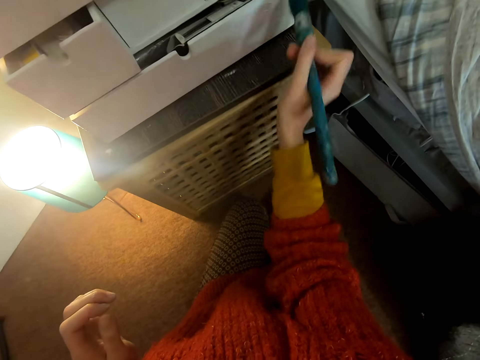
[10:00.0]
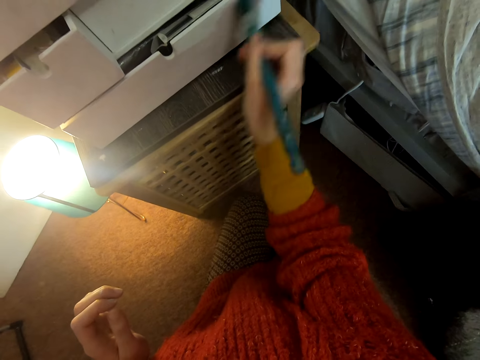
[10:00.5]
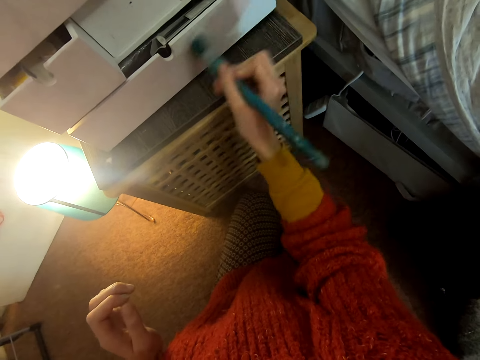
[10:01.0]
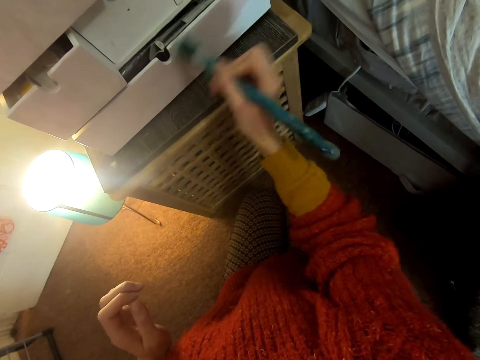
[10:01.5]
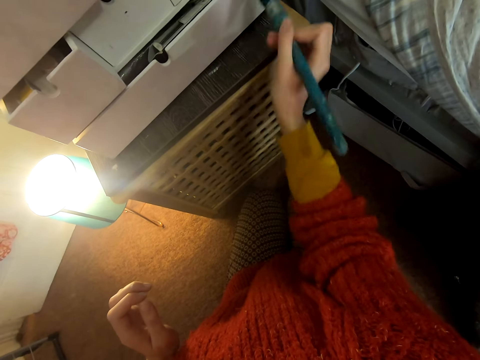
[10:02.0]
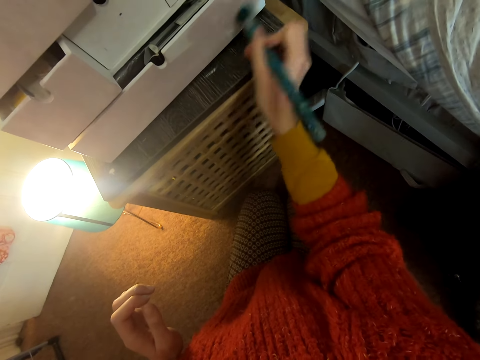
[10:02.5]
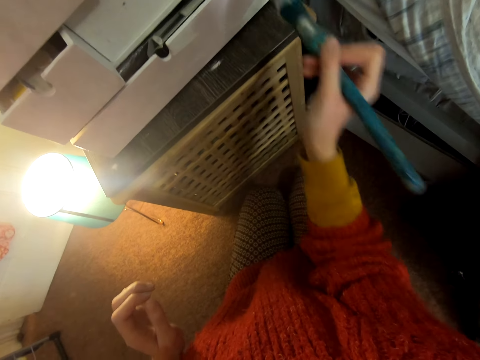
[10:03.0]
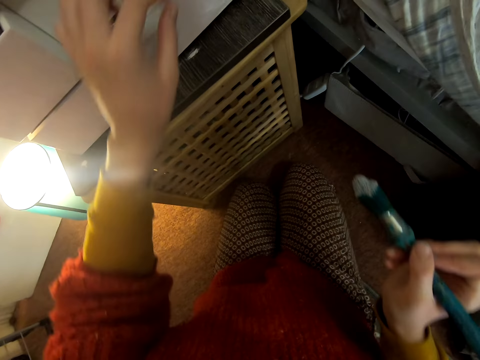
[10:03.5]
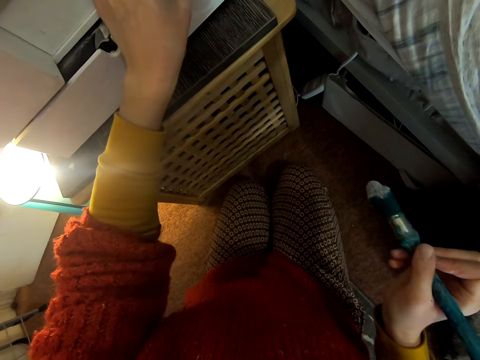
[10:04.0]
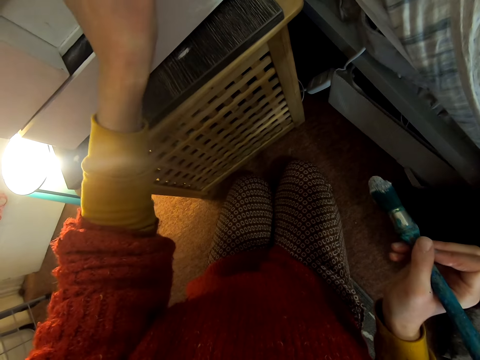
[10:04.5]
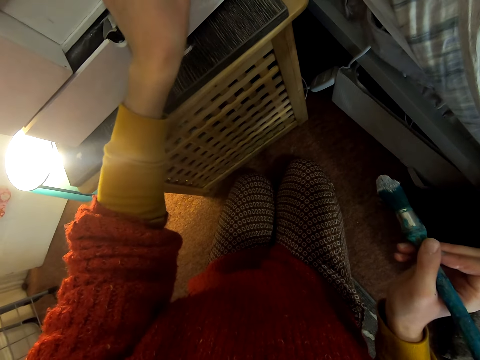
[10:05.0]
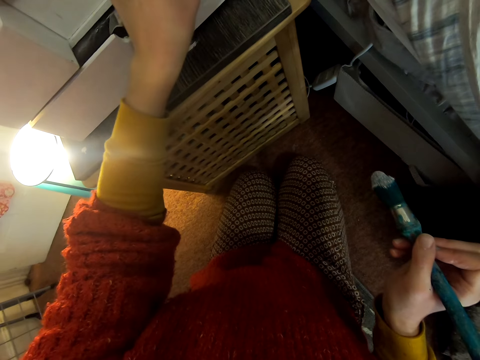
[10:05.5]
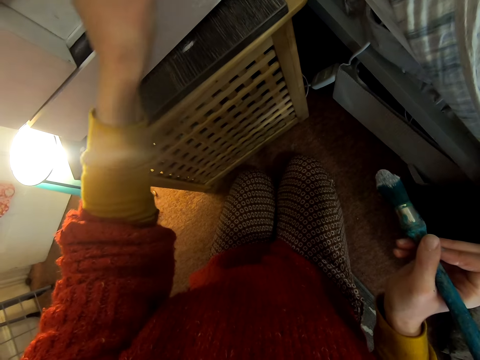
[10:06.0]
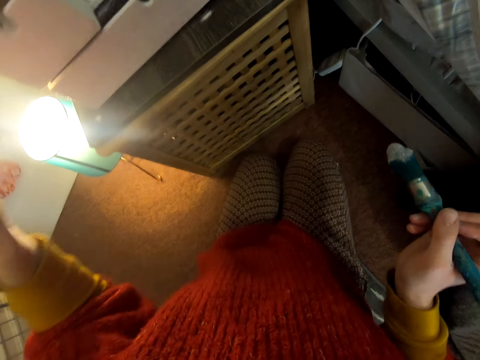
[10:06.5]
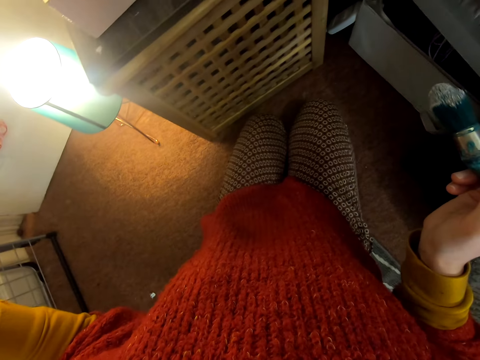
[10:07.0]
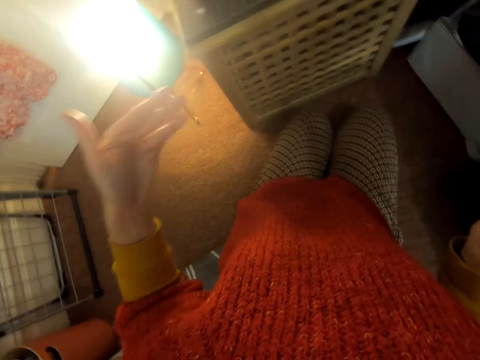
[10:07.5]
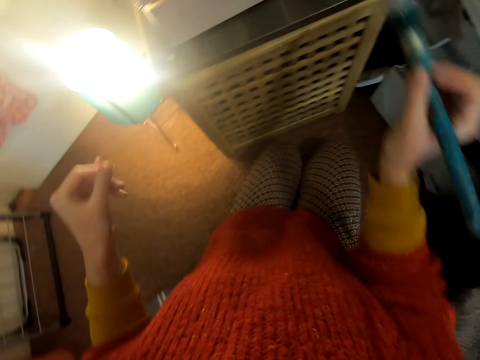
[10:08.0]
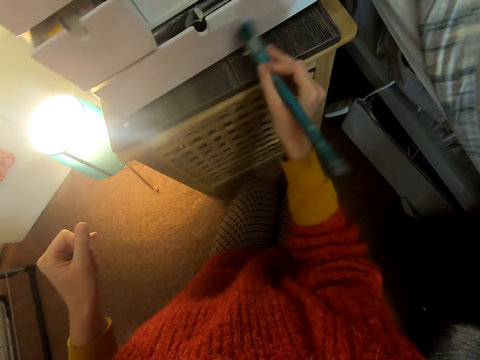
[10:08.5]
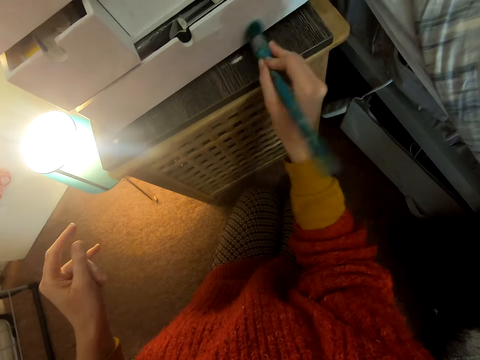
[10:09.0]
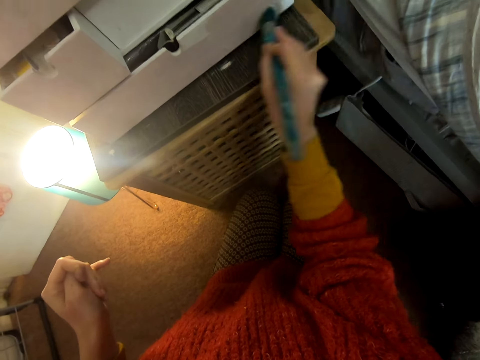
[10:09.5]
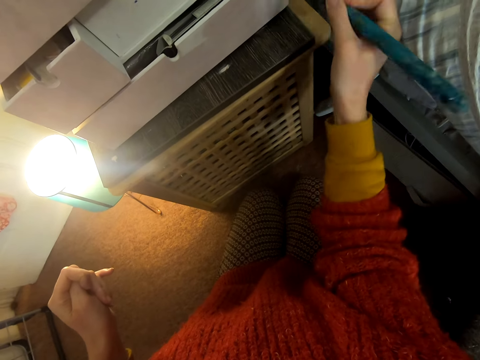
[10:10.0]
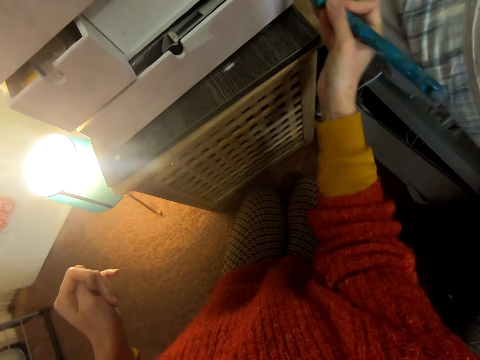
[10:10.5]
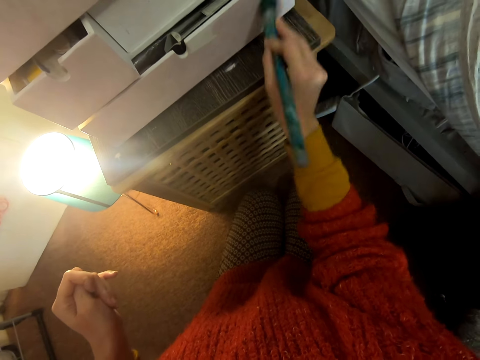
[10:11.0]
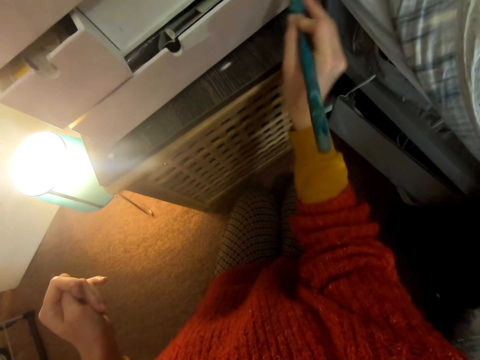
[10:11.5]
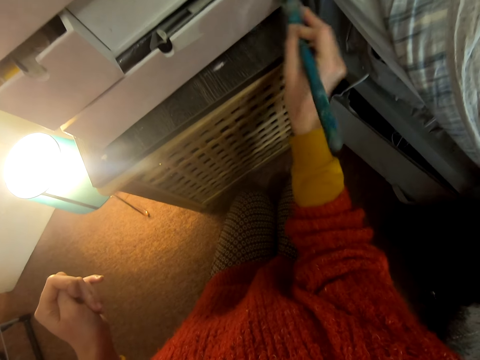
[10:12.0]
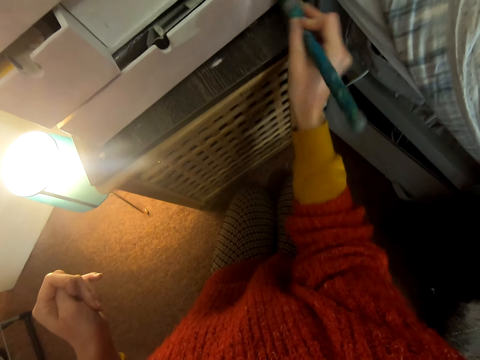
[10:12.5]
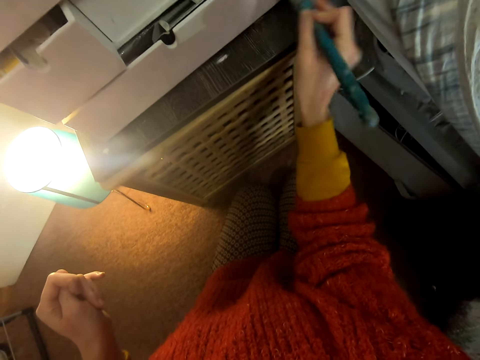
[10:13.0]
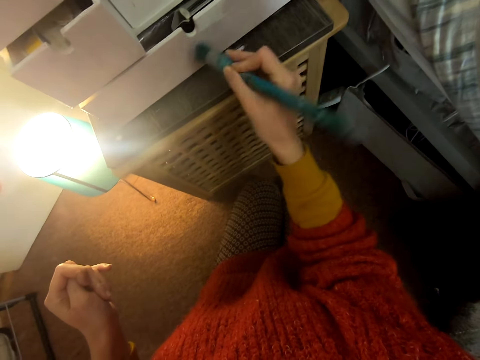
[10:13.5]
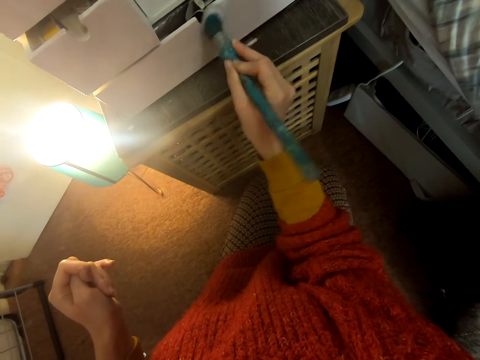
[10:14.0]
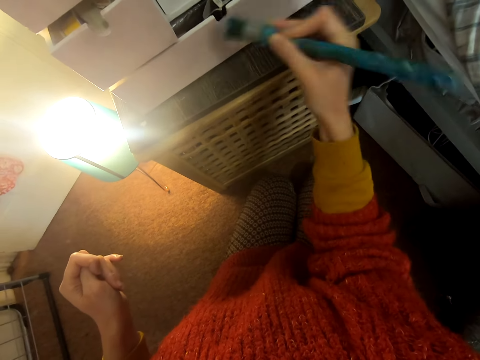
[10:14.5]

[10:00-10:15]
The camera wearer paints a chest of drawers. They lift the left hand. They remove dirt from the cabinet with a hand. They touch the chest of drawers. They move the left hand. They look at the chest of drawers. They lift the brush. They paint the chest of drawers.

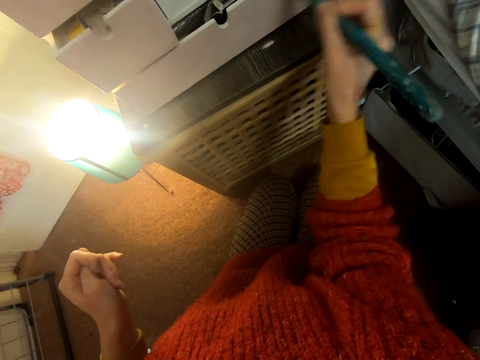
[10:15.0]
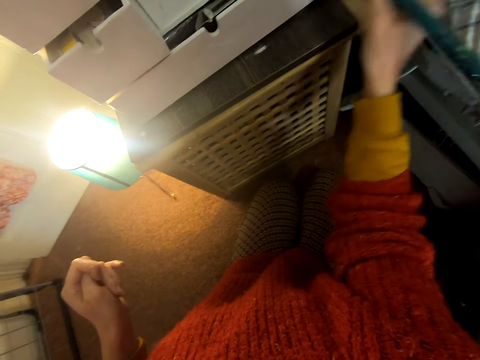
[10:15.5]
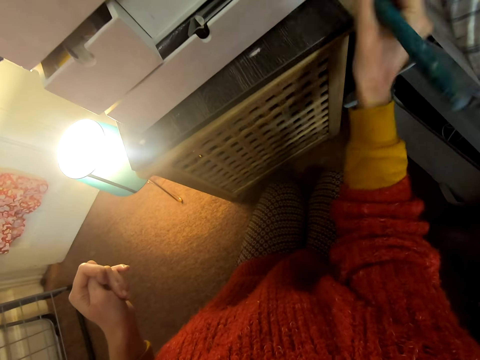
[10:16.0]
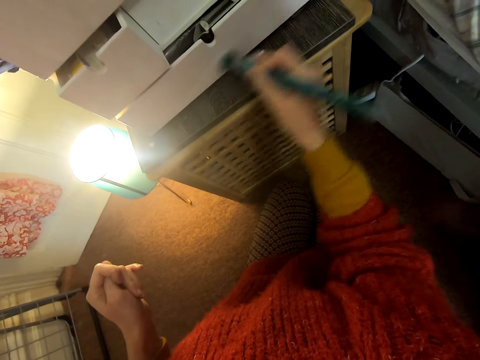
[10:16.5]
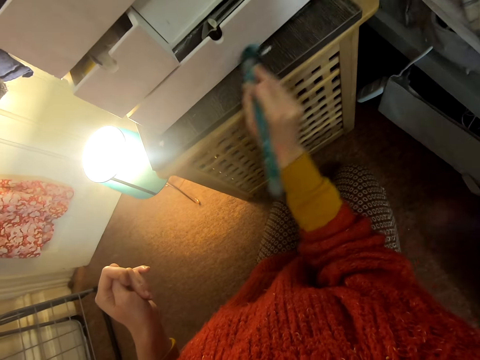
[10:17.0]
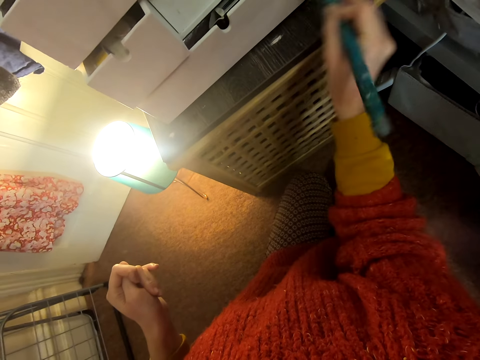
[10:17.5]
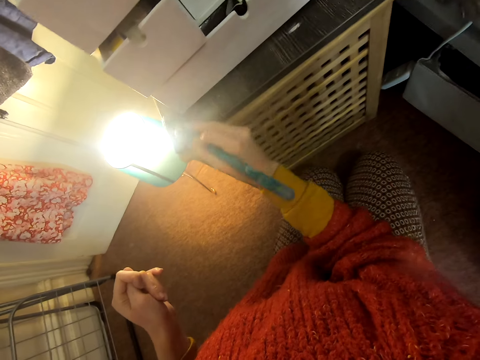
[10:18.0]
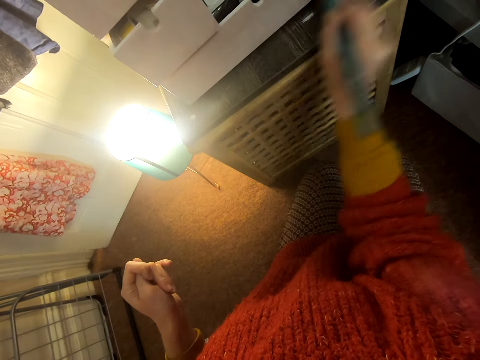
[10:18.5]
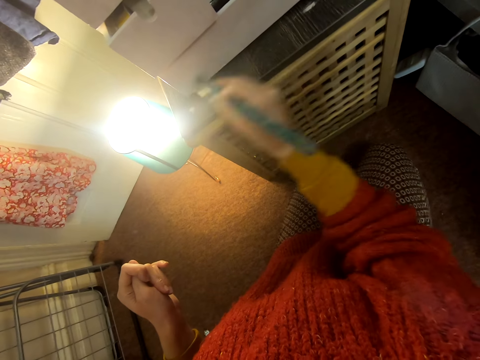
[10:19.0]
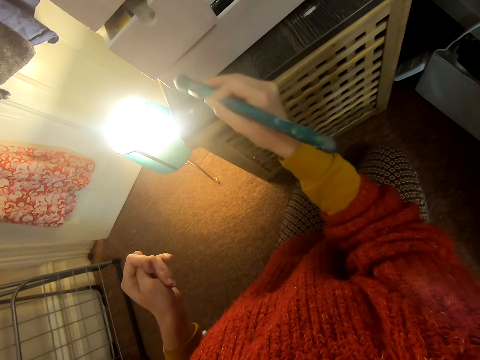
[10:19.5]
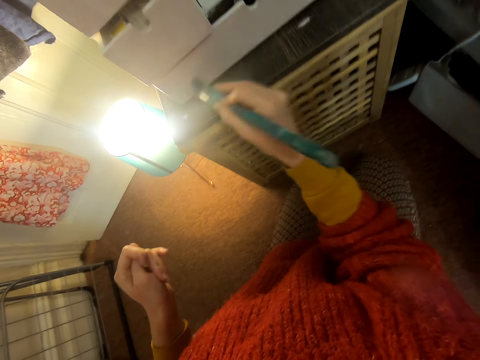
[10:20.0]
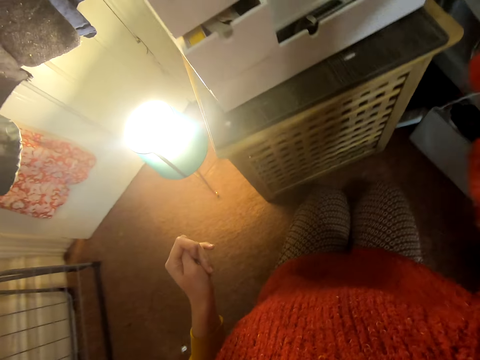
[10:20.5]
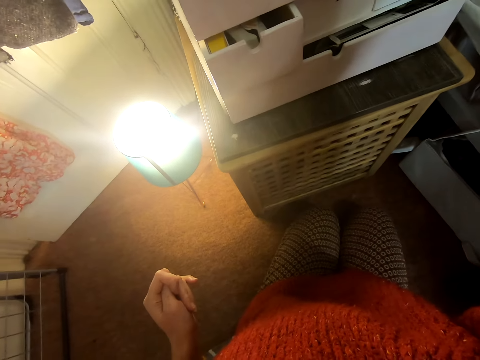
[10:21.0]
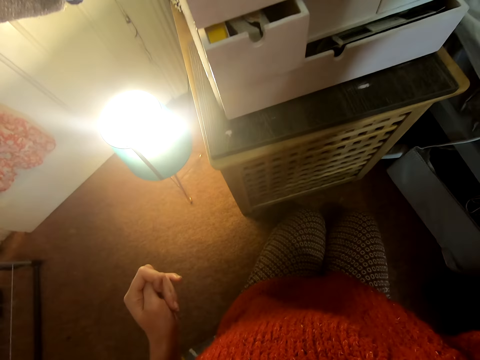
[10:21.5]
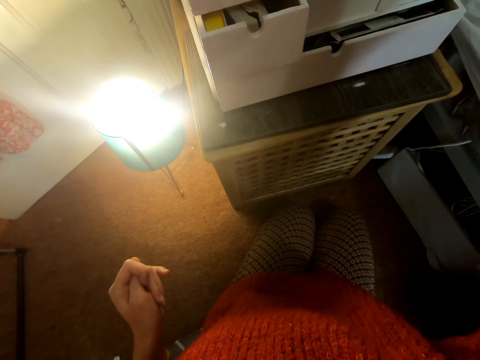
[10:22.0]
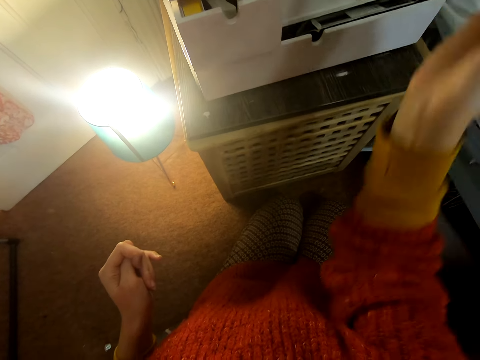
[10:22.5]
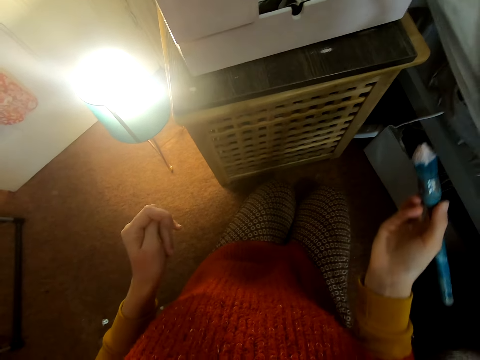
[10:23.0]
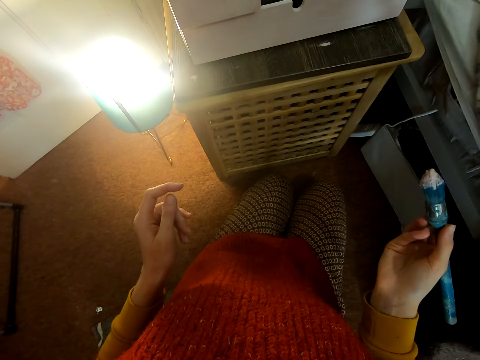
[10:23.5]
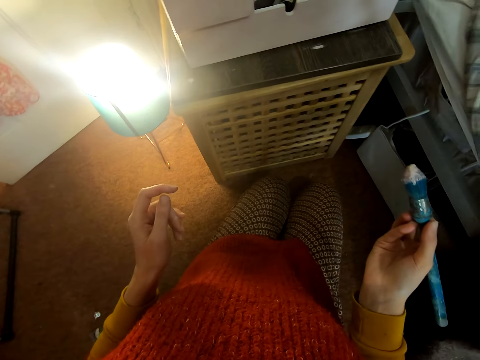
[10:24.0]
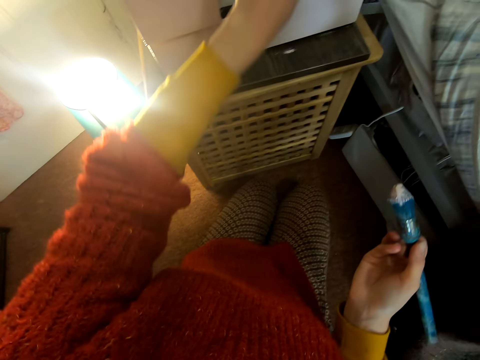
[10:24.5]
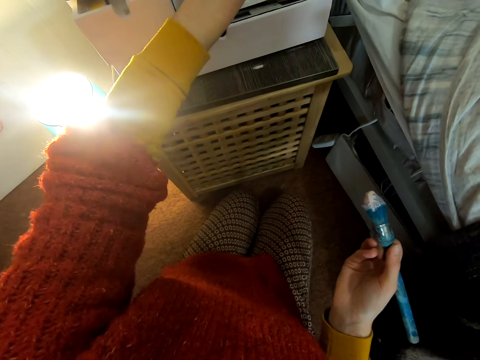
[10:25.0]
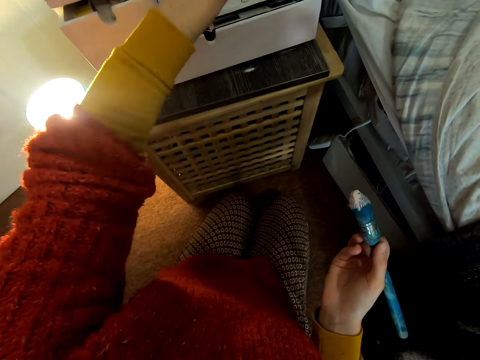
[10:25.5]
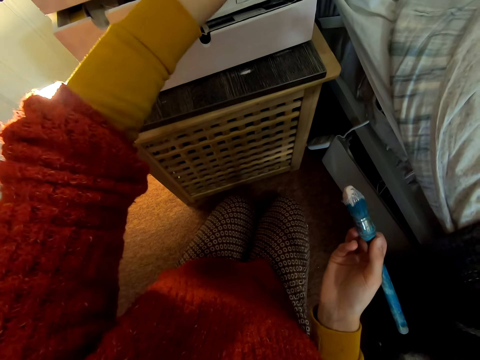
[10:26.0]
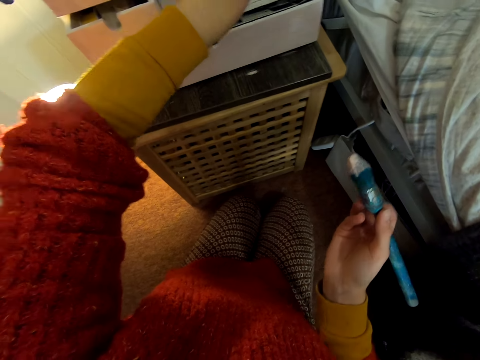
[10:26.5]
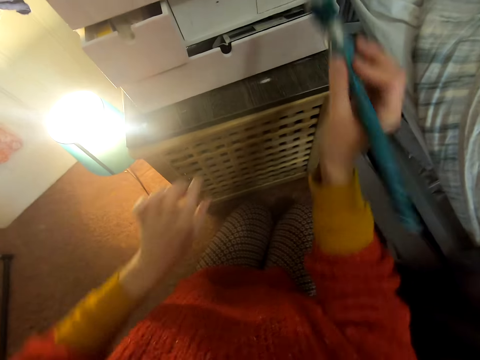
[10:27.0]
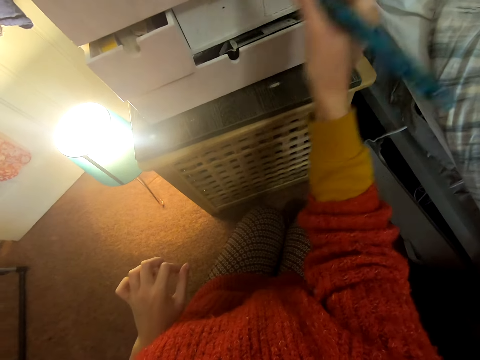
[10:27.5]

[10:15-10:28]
The camera wearer lifts the brush. They paint the chest of drawers. They move the brush. They look at the chest of drawers. They lift the left hand. They touch the chest of drawers. They lift the brush. They paint the chest of drawers.
